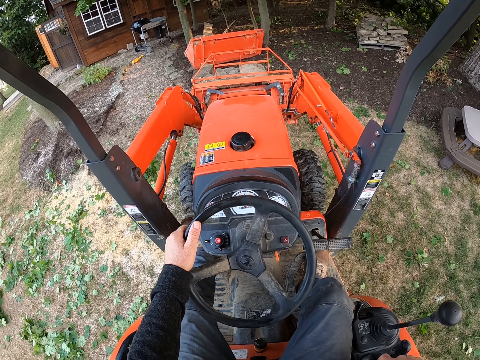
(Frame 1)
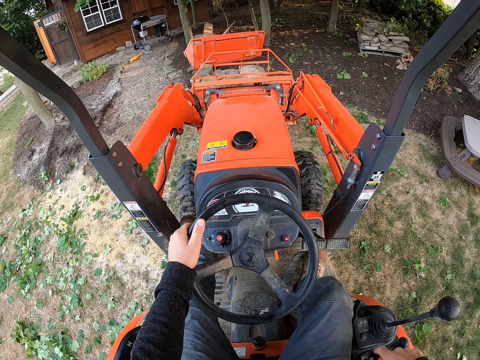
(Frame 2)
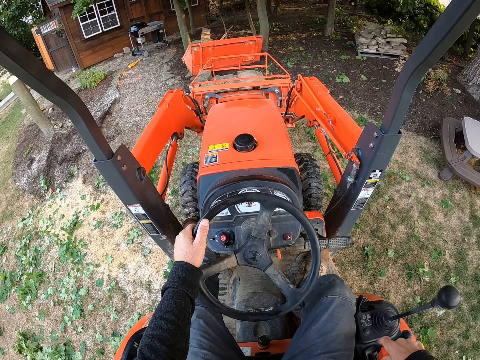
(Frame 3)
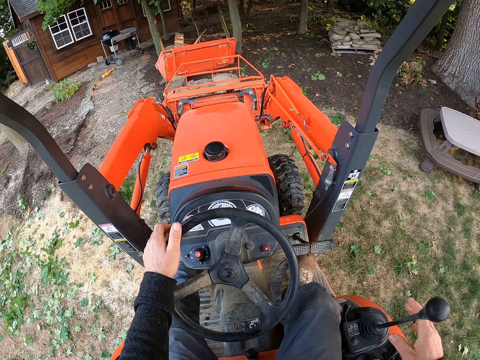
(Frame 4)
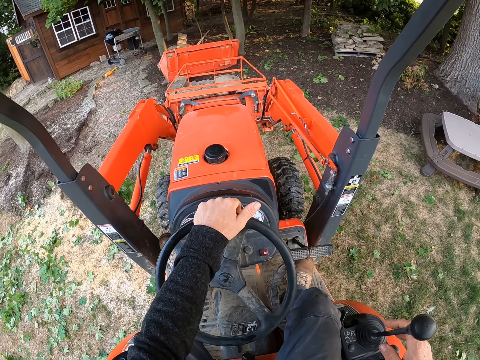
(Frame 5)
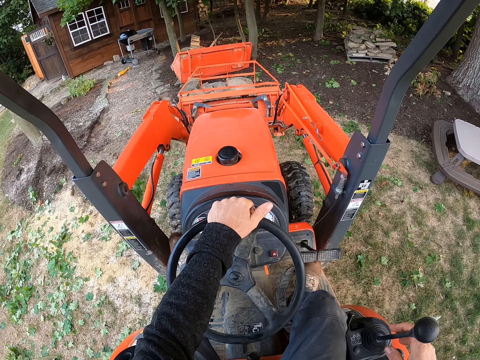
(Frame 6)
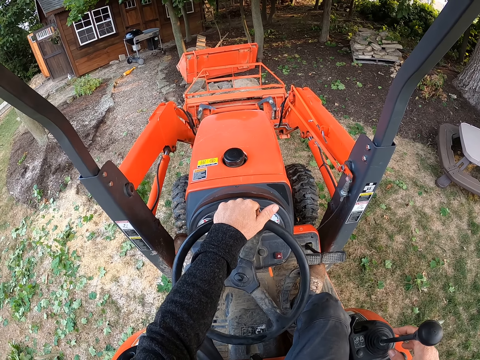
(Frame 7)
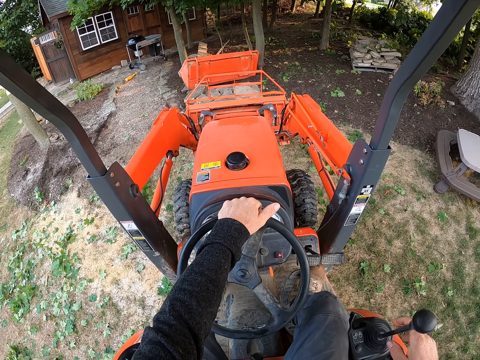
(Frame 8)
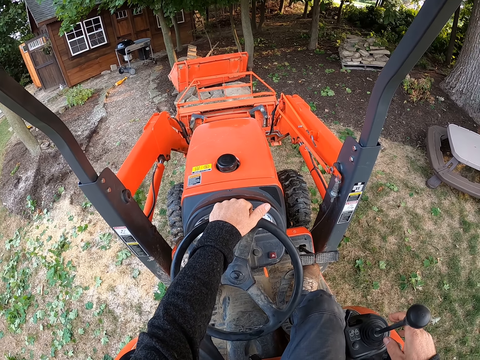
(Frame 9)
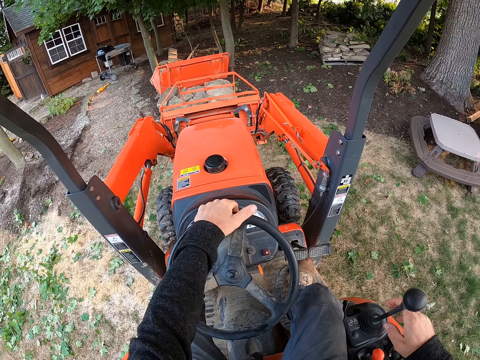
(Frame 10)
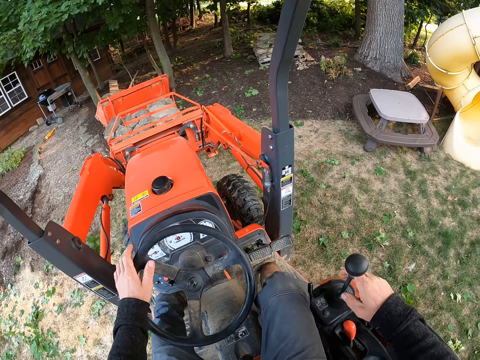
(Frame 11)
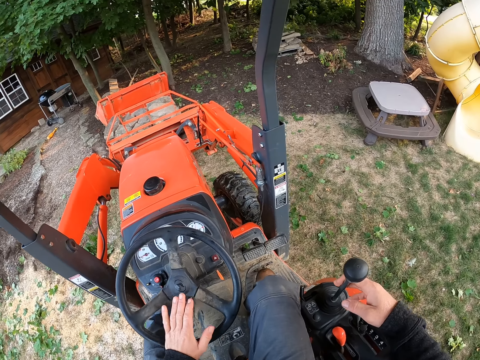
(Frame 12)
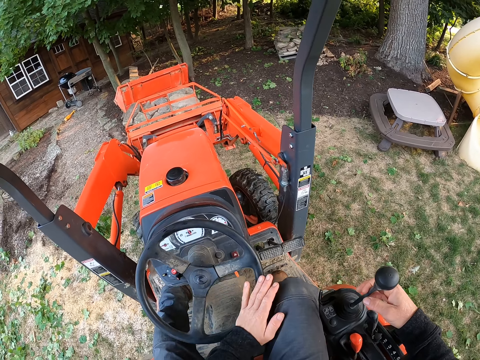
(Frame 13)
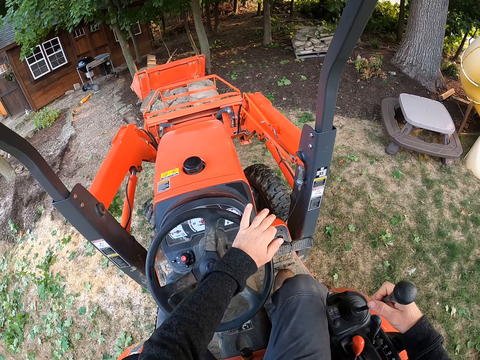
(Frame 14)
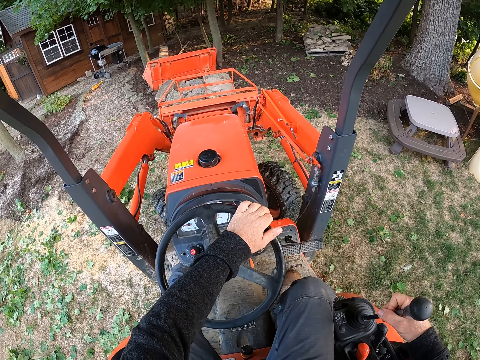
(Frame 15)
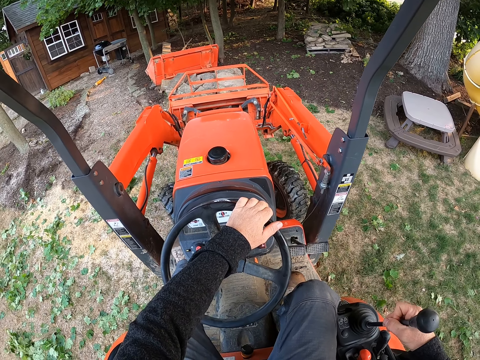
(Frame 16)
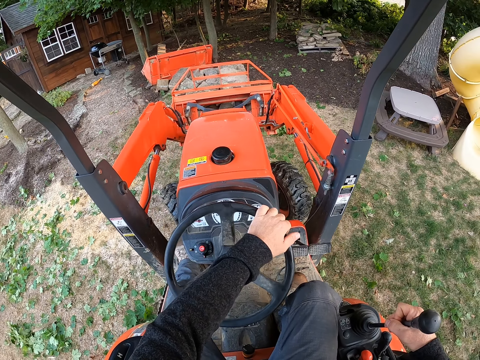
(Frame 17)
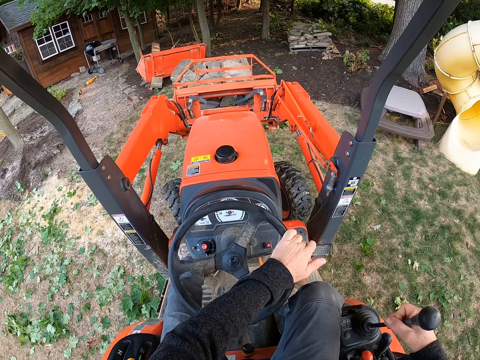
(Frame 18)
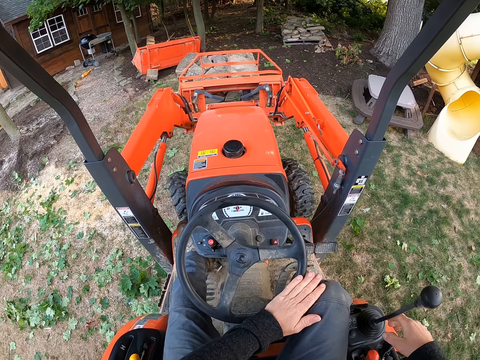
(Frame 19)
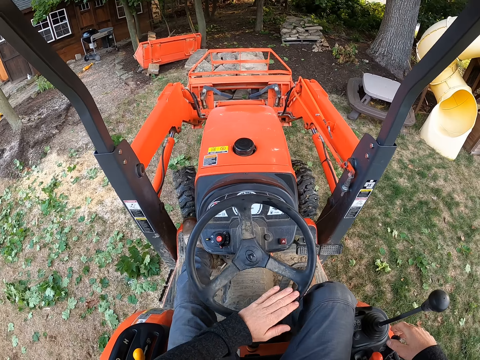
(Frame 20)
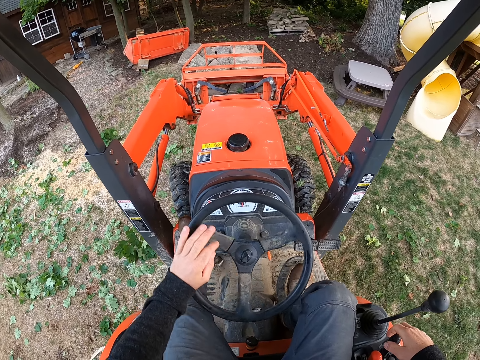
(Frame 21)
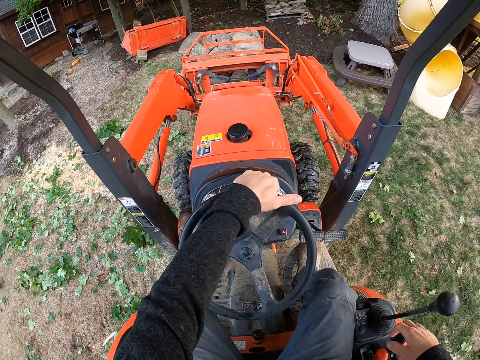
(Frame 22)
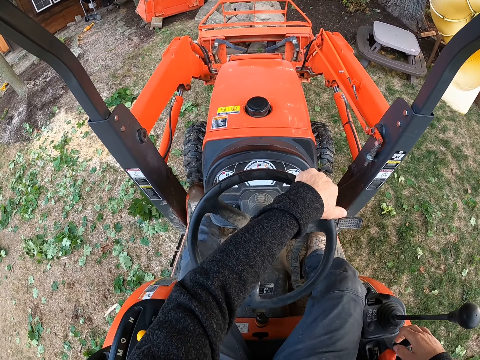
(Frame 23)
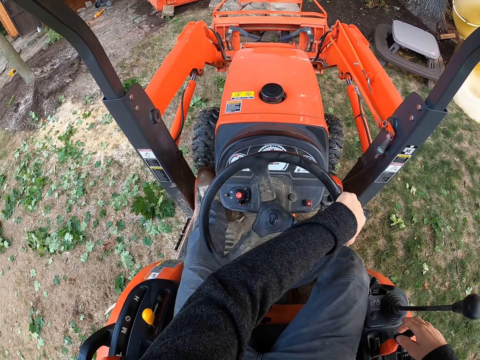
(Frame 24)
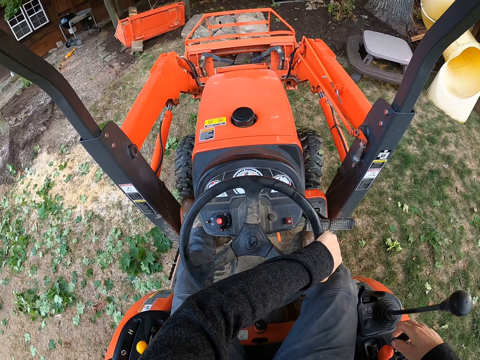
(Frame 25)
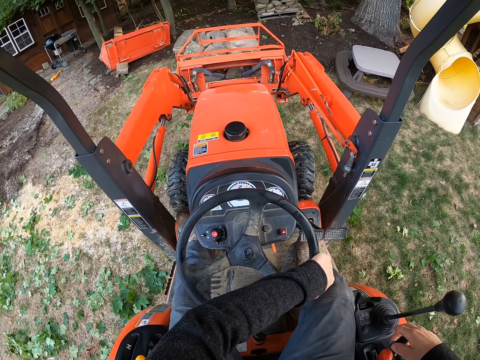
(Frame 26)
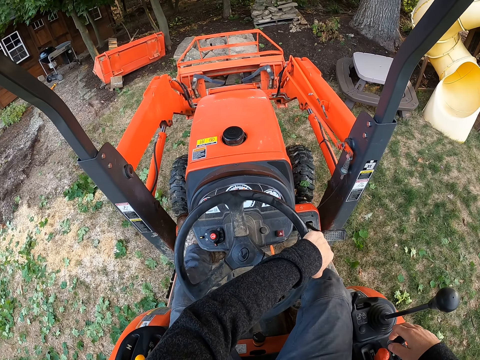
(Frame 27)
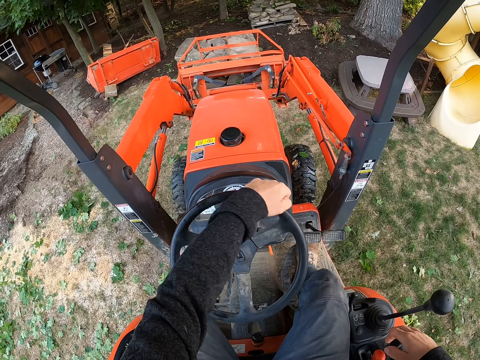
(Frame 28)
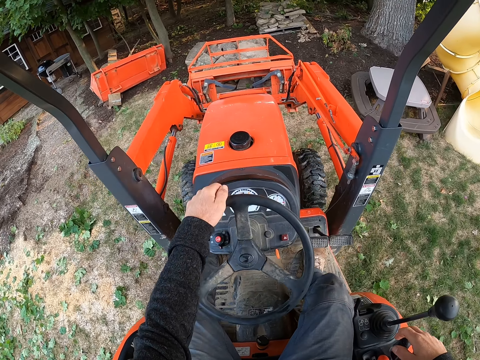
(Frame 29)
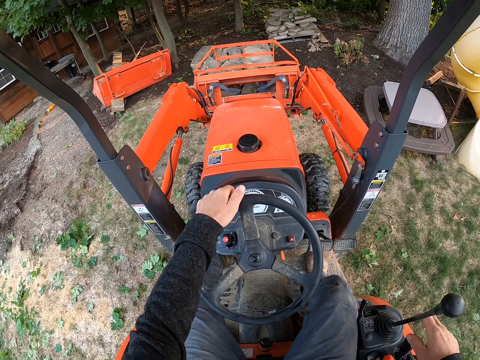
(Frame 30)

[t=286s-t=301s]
The camera wearer stops the tractor in the yard. They reverse the tractor in the yard. They drive the tractor into the woods.

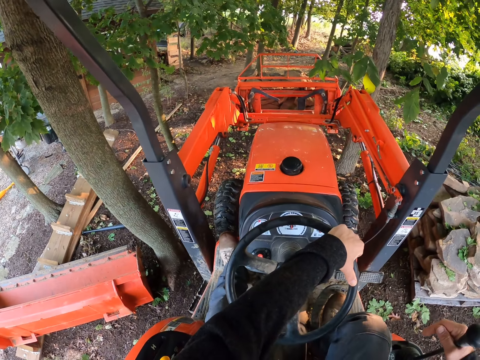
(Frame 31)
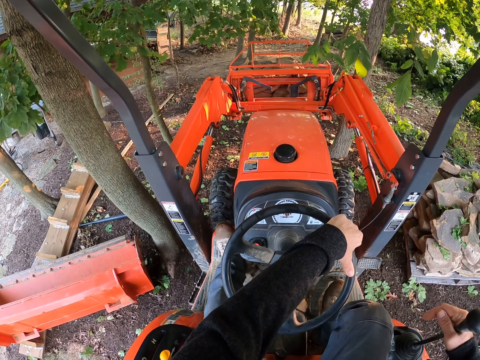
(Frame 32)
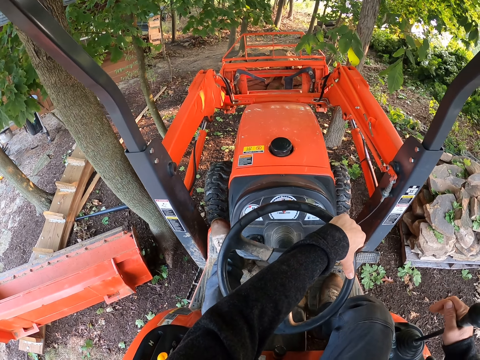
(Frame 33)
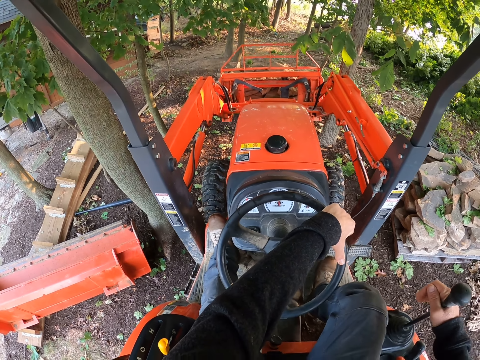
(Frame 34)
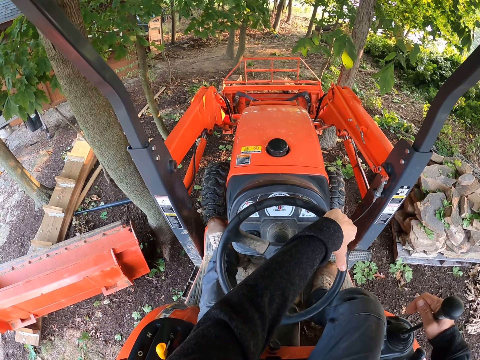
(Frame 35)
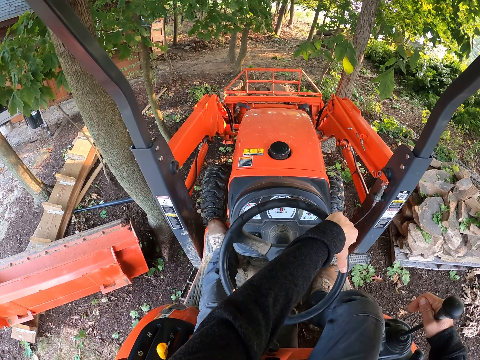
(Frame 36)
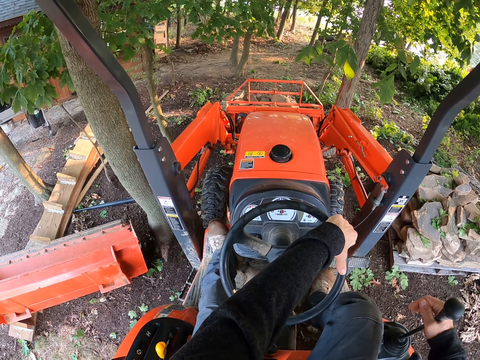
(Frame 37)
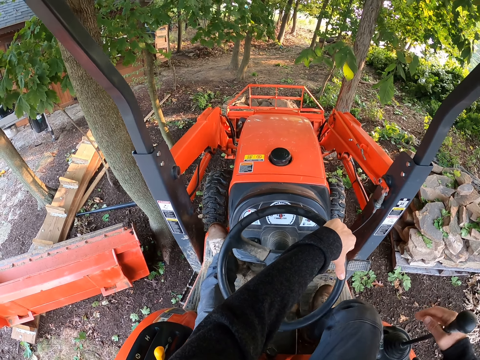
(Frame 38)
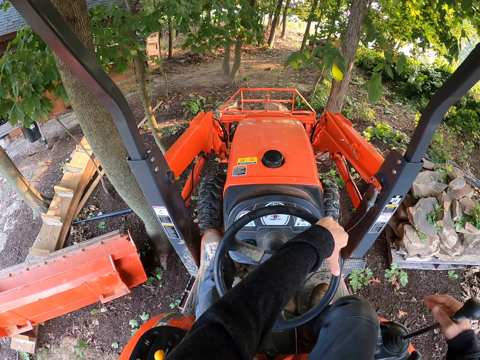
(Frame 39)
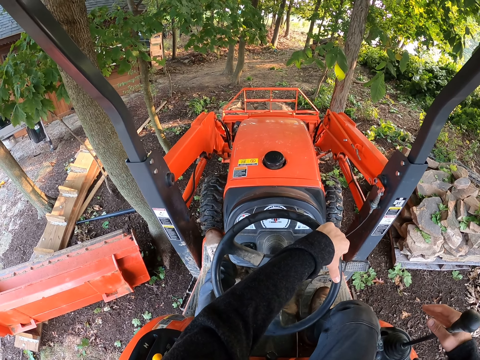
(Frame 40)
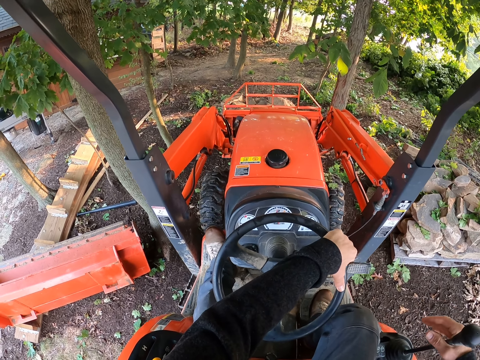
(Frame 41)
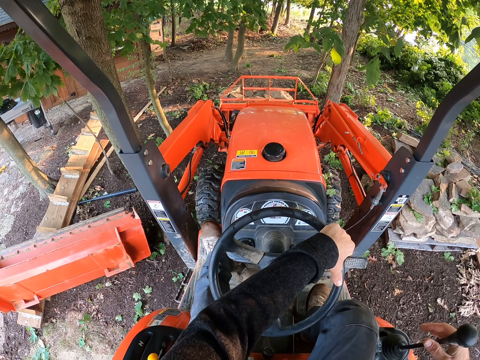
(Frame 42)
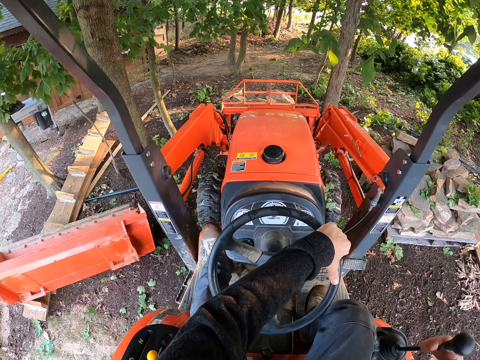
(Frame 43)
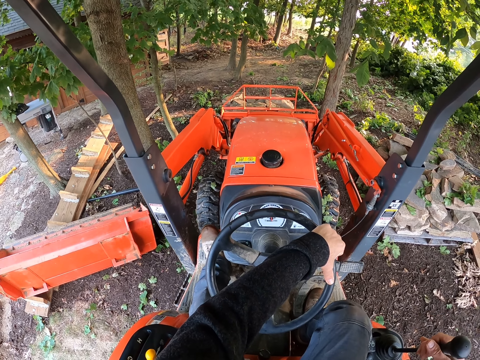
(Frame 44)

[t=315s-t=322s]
The camera wearer lowers the front loader to the ground. They offload the stones from the front loader to the ground. They reverse the tractor out of the woods.

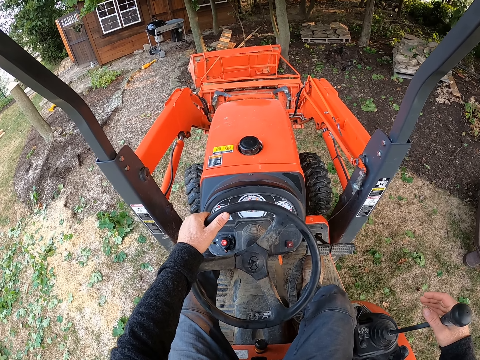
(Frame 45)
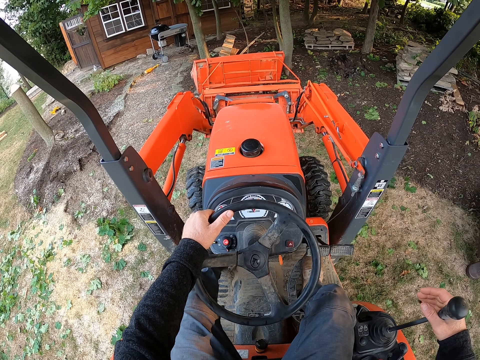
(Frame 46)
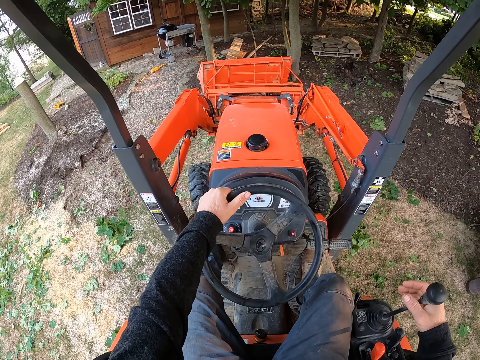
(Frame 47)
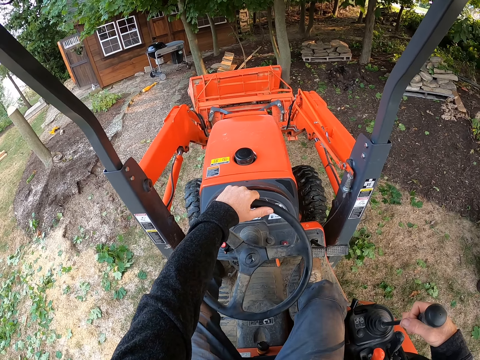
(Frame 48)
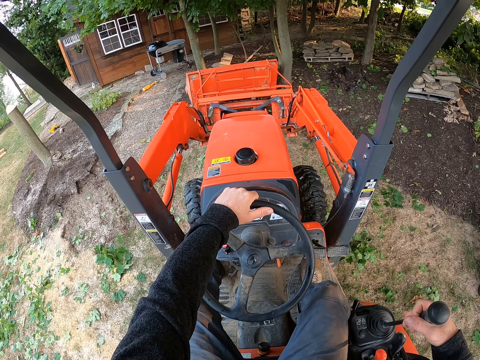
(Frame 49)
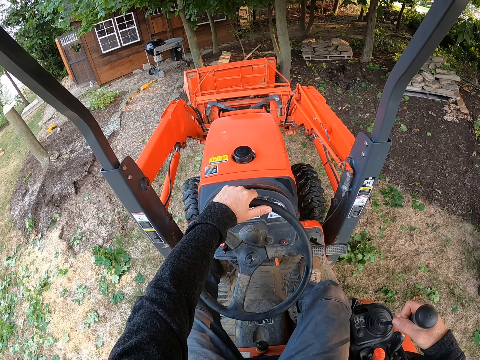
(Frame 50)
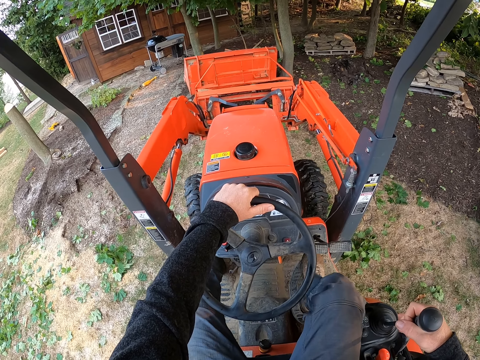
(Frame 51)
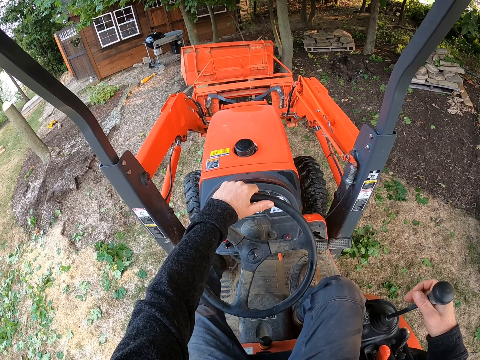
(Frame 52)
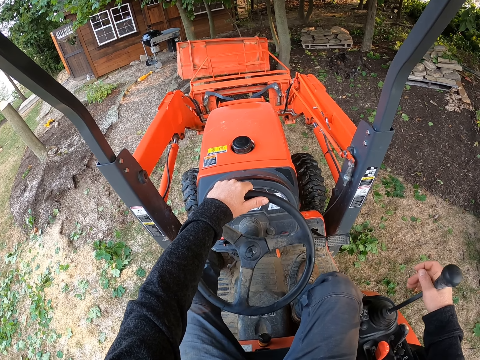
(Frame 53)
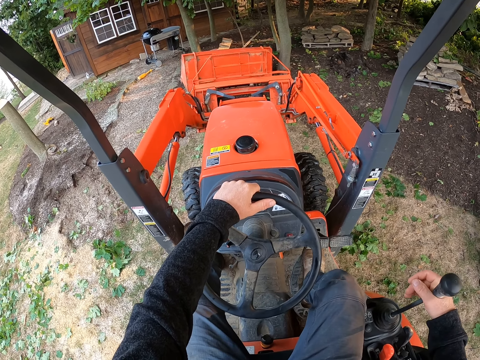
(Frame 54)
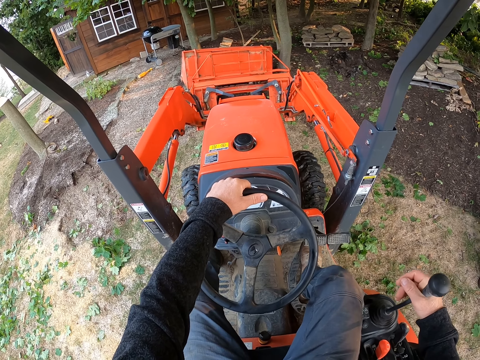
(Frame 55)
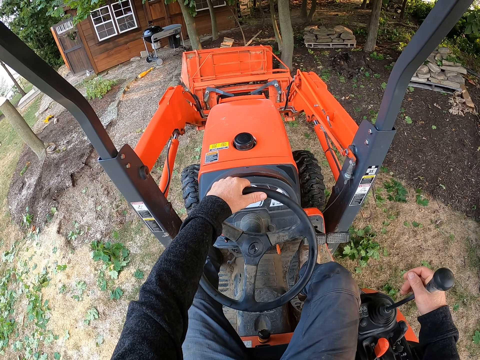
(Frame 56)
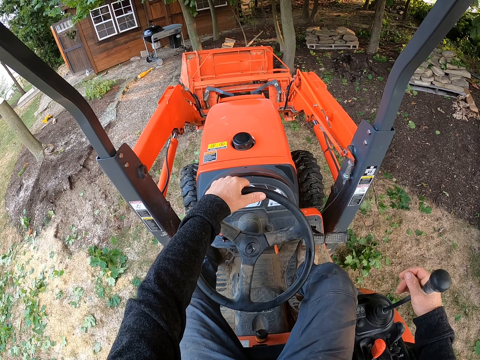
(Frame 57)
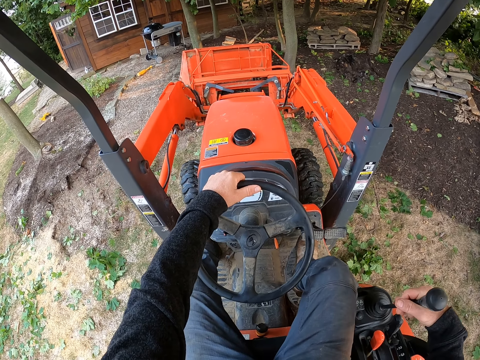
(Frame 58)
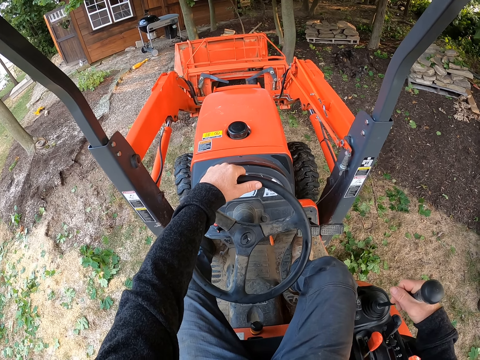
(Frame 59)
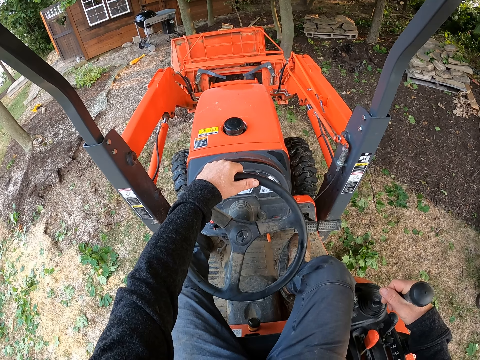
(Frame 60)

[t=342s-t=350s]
The camera wearer lifts up the metal box with the front loader.
